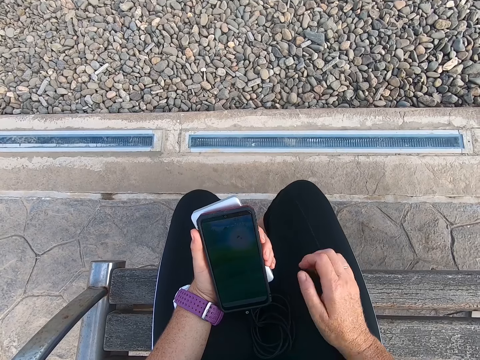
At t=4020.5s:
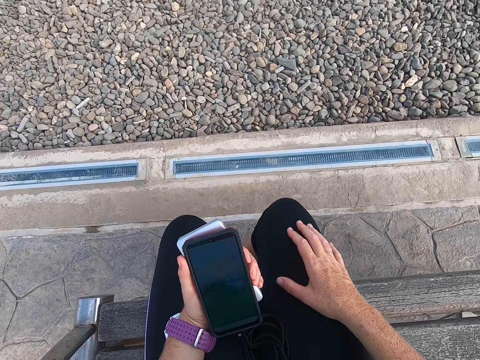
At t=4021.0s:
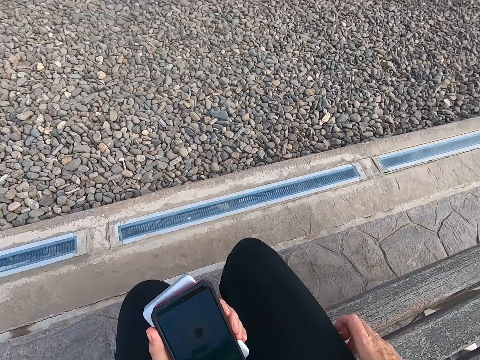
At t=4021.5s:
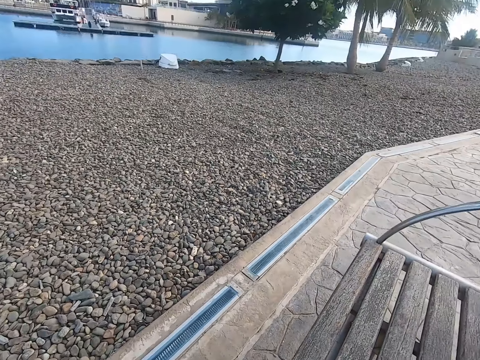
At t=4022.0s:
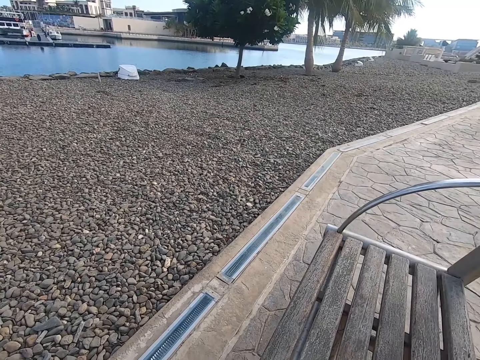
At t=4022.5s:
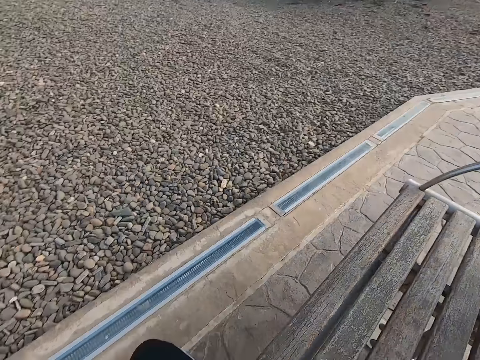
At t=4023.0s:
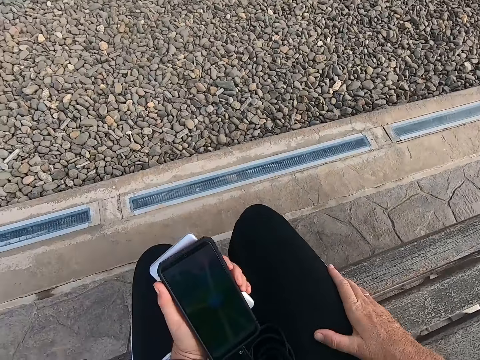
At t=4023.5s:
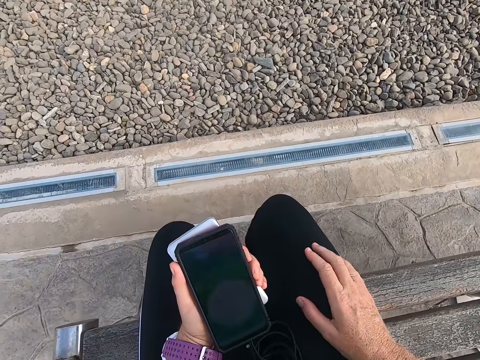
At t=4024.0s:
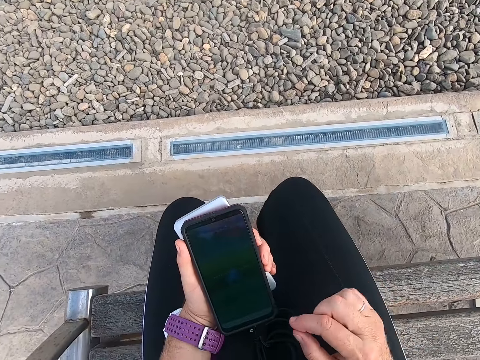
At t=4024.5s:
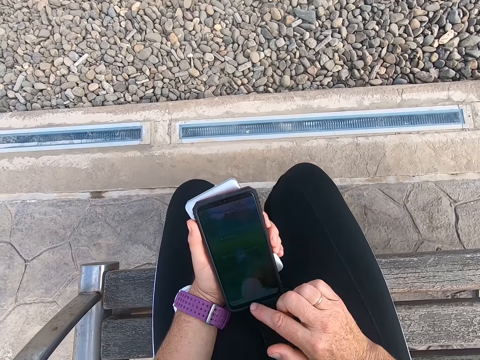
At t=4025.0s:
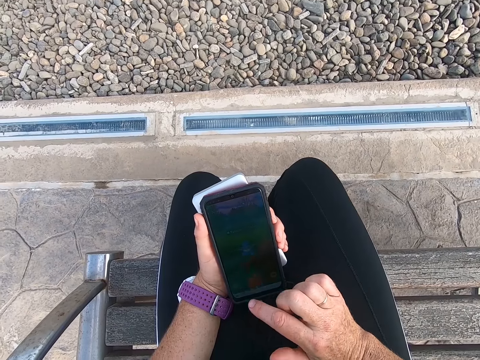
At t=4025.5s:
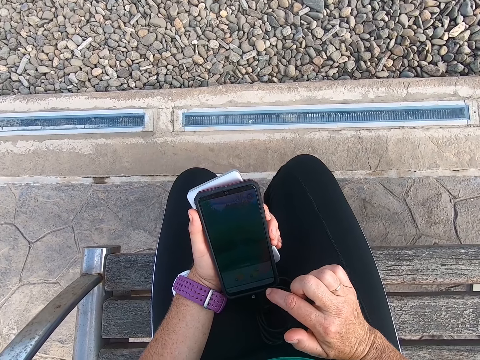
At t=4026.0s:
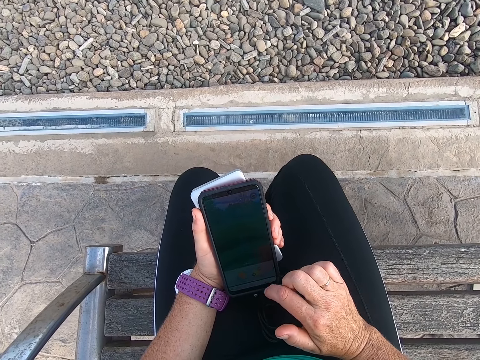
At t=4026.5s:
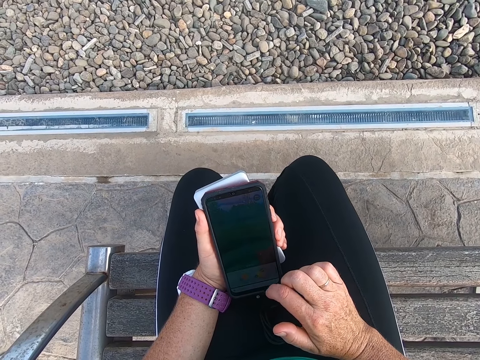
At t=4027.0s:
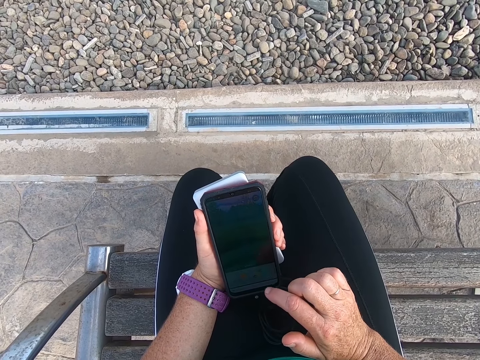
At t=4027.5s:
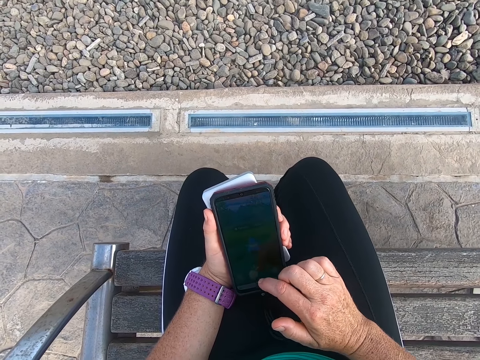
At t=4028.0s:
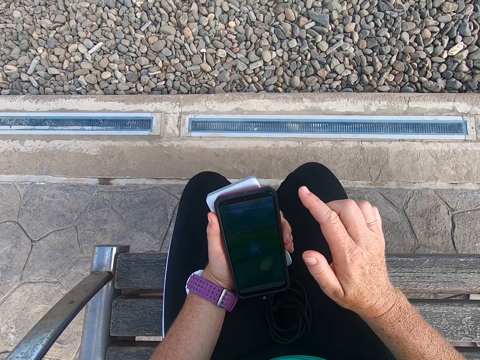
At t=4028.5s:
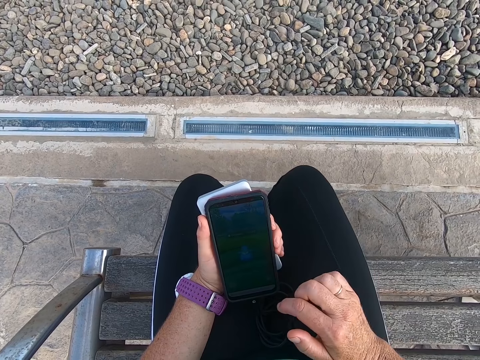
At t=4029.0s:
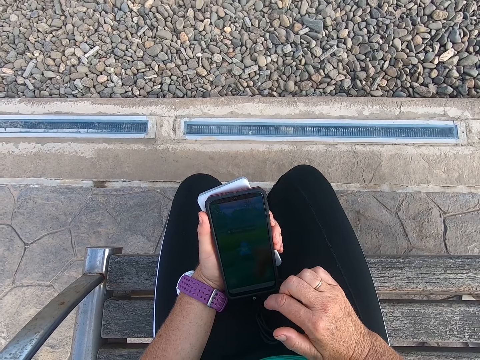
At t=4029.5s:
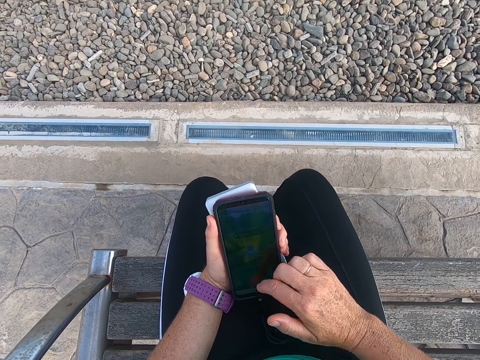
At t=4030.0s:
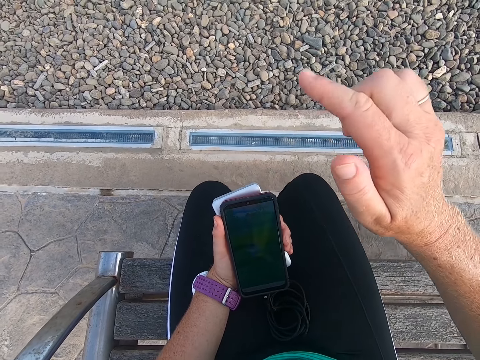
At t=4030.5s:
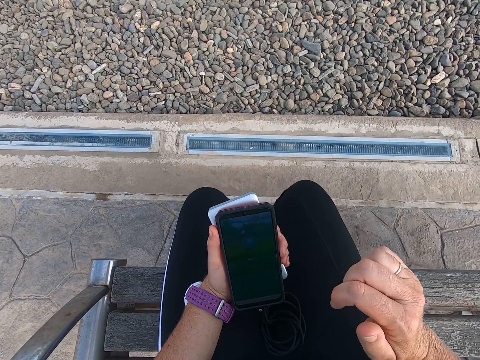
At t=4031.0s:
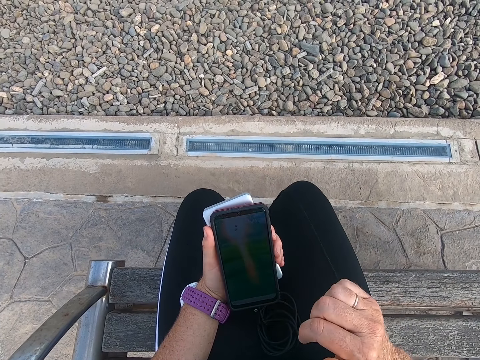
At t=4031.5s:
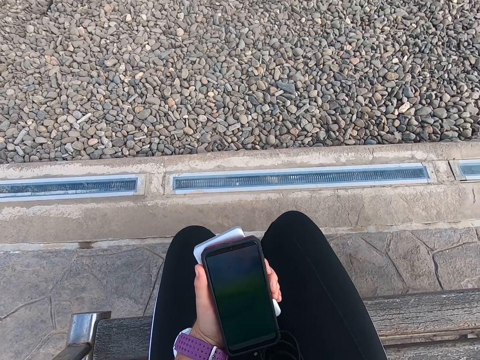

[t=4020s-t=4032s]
The camera wearer looks around. They sit on the bench. They operate a phone. They play the game on the cell phone.

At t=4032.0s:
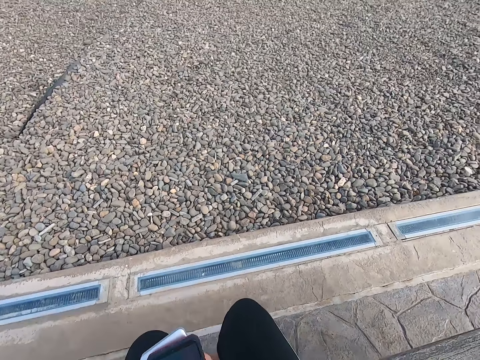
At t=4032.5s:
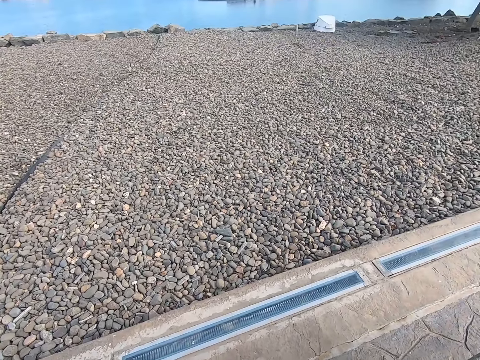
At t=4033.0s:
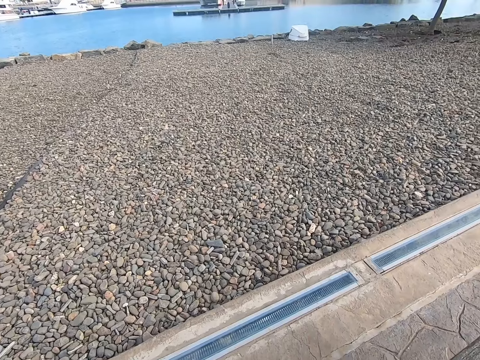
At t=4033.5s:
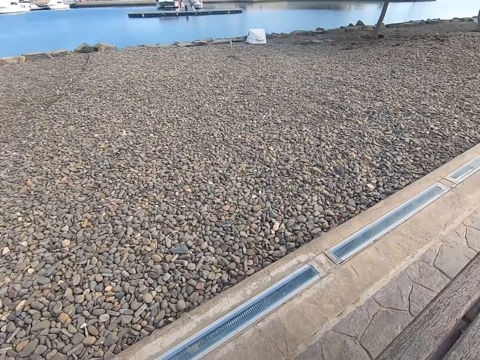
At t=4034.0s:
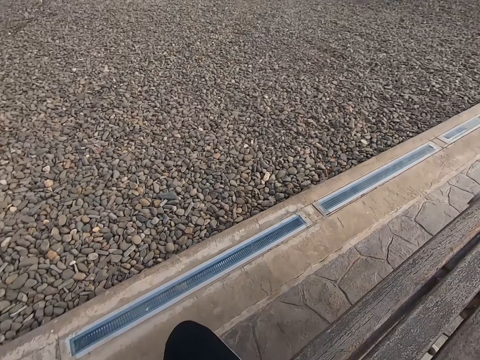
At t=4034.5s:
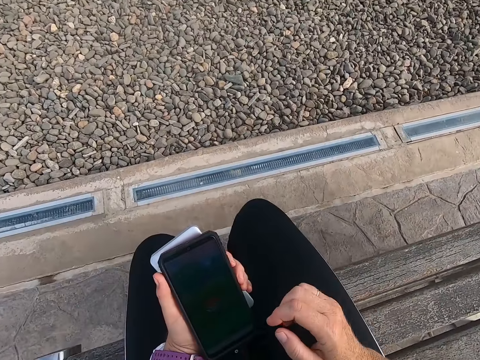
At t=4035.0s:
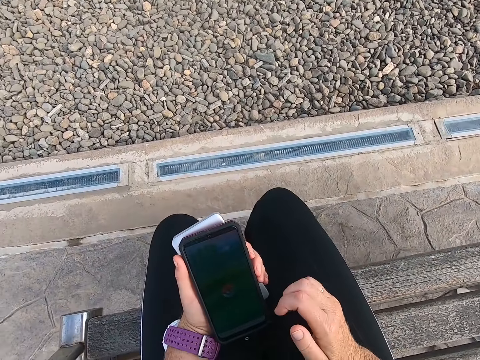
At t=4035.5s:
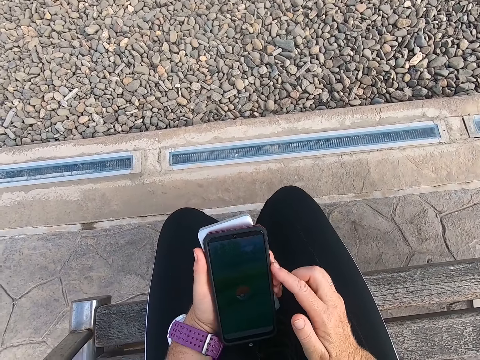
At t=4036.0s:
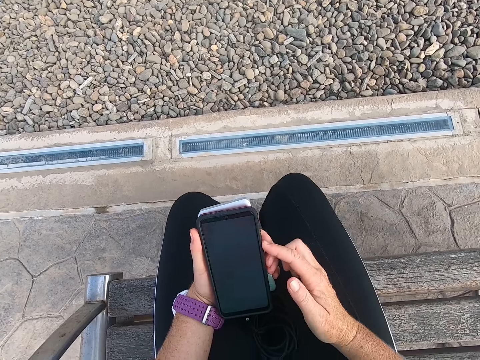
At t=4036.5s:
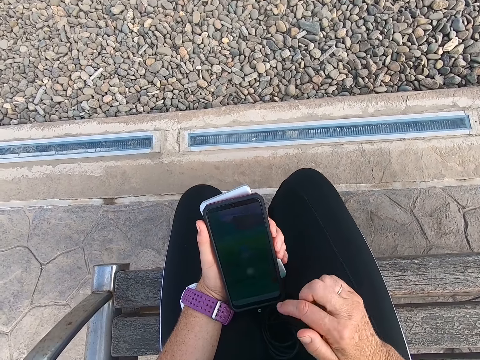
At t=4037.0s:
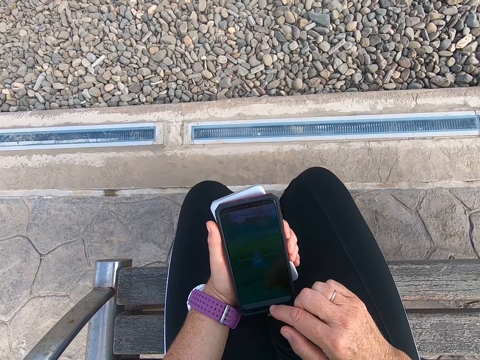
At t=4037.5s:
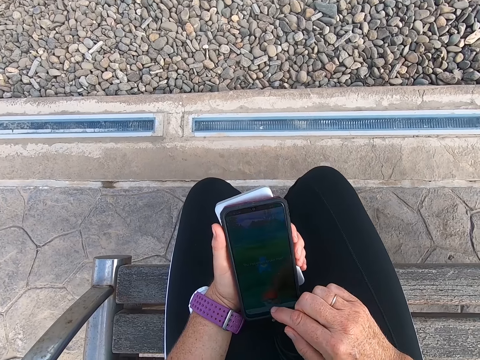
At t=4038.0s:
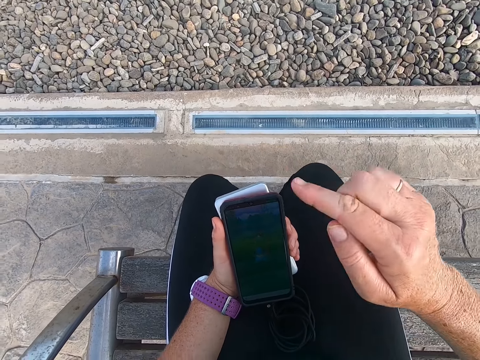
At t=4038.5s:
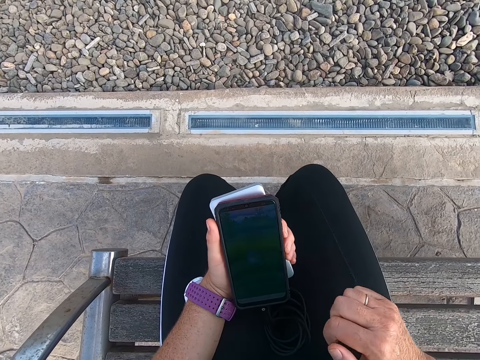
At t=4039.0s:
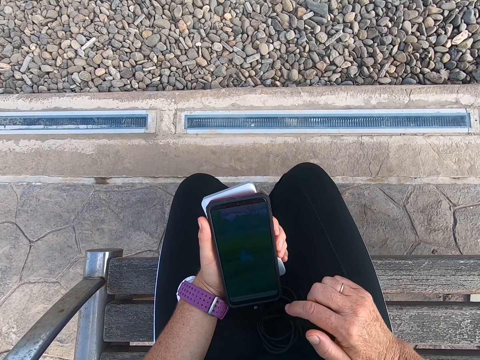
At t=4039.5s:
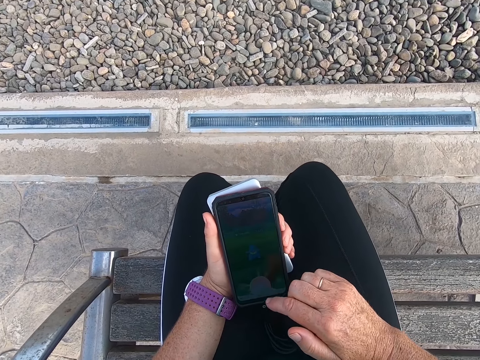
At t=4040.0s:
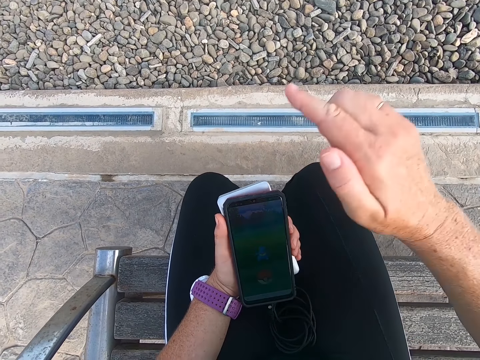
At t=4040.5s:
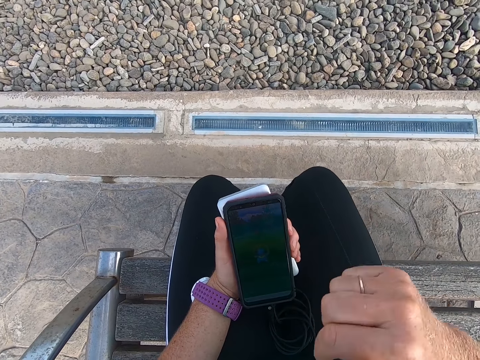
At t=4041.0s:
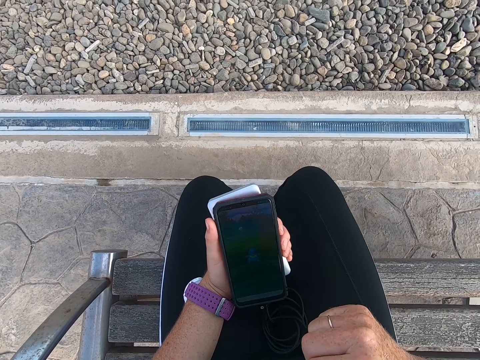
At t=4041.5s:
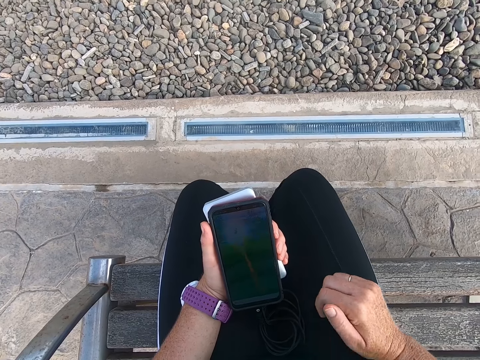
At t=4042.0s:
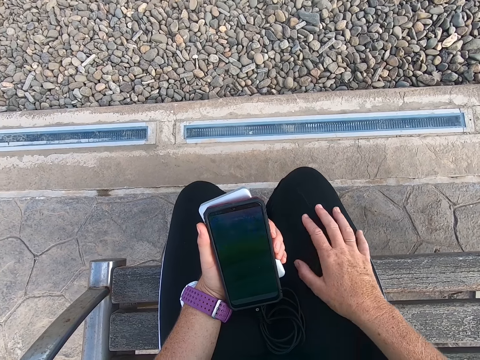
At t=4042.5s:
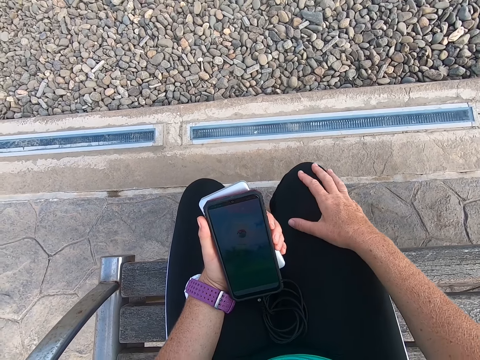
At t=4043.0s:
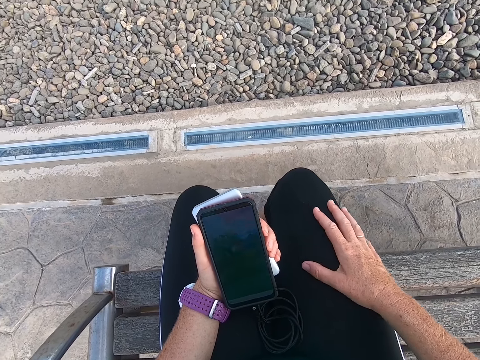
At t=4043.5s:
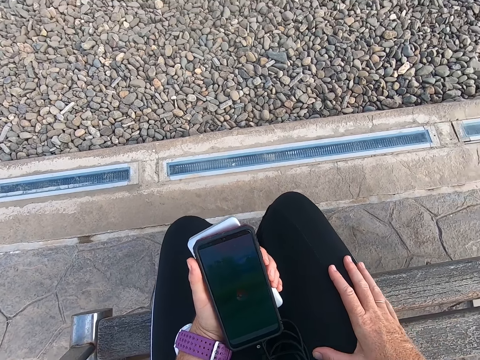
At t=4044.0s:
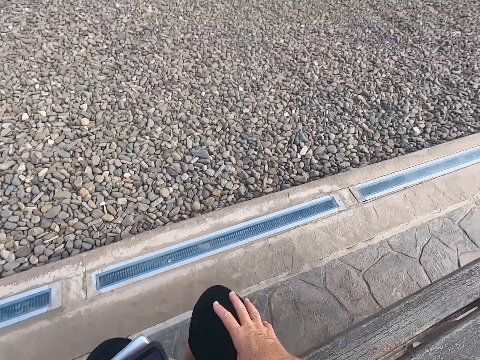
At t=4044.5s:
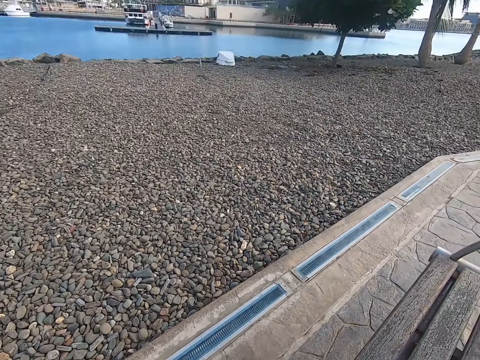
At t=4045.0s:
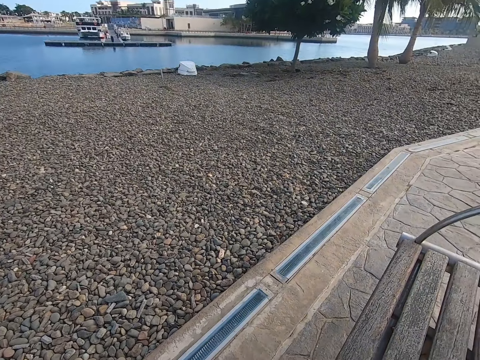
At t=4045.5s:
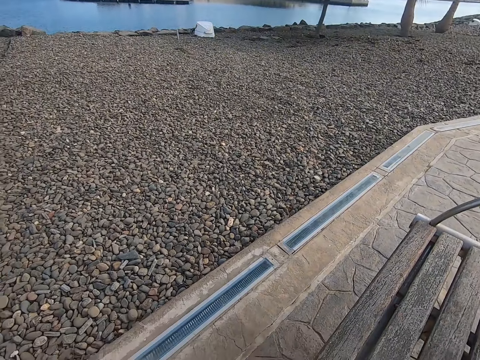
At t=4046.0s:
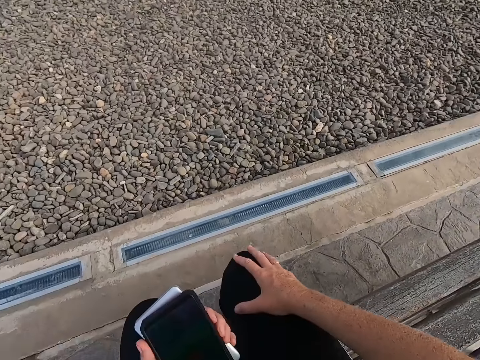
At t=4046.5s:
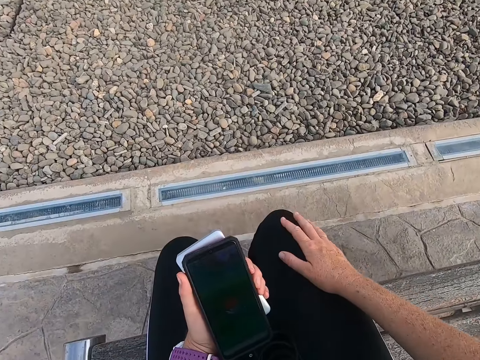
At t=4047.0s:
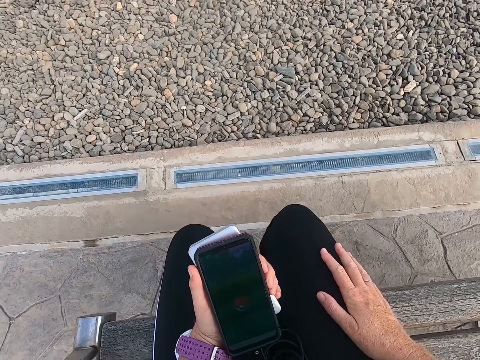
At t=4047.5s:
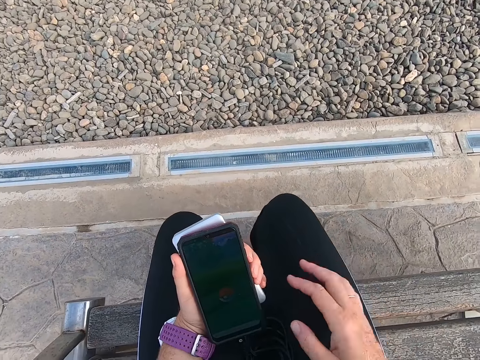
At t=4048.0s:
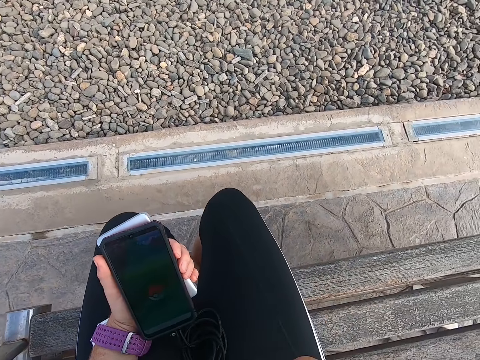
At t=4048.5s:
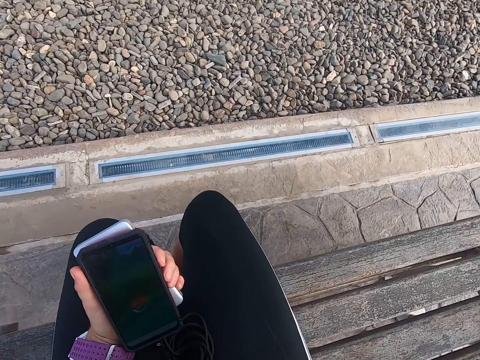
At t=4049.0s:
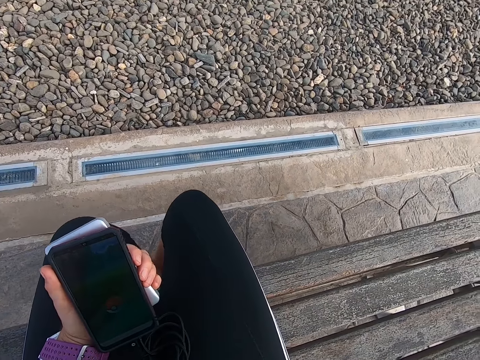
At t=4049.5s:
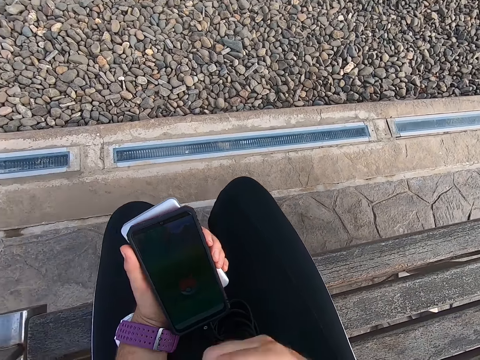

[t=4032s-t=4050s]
The camera wearer looks around. They sit on the bench. They operate a phone. They play the game on the cell phone. They stare on the phone. They look around. They sit on the bench. They stare on the phone.
